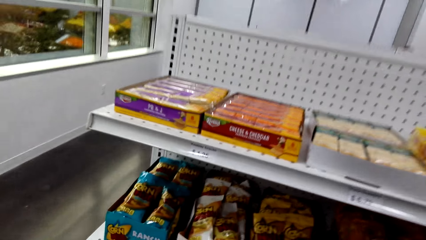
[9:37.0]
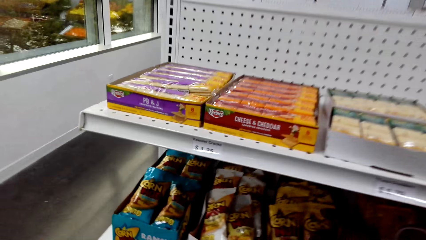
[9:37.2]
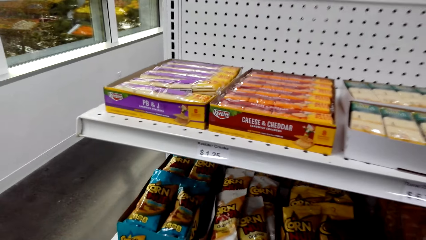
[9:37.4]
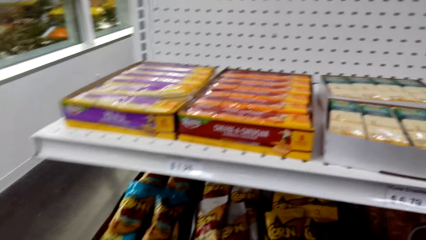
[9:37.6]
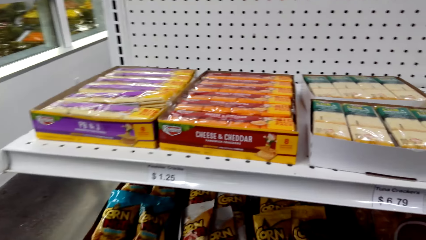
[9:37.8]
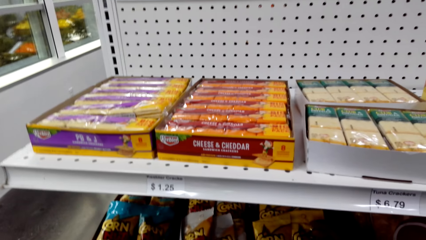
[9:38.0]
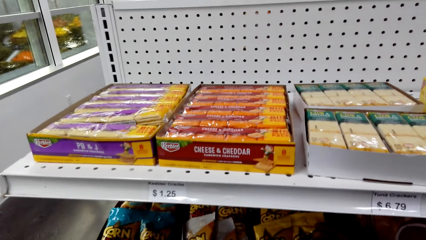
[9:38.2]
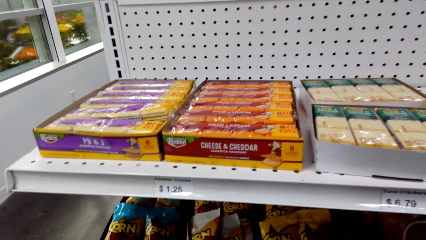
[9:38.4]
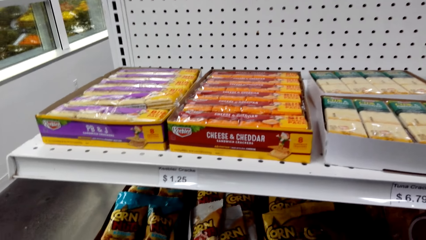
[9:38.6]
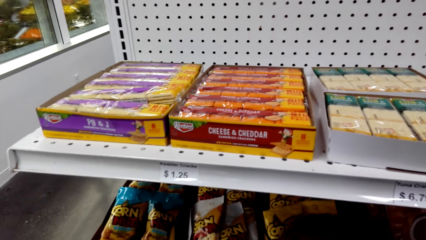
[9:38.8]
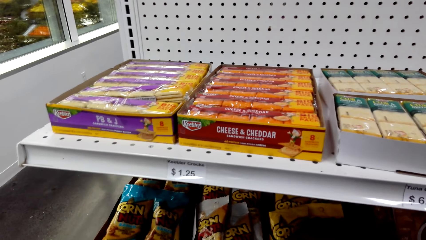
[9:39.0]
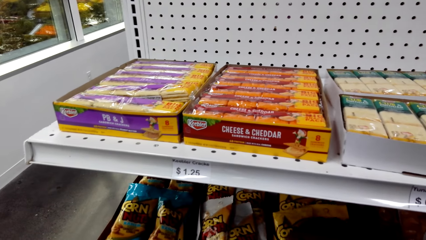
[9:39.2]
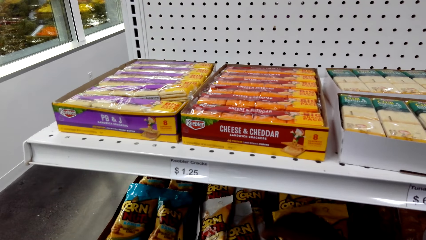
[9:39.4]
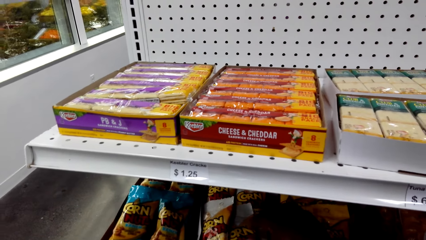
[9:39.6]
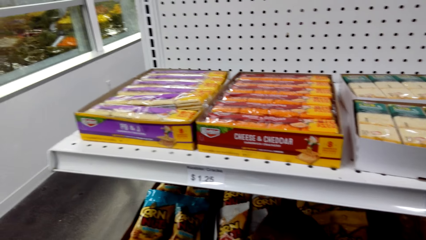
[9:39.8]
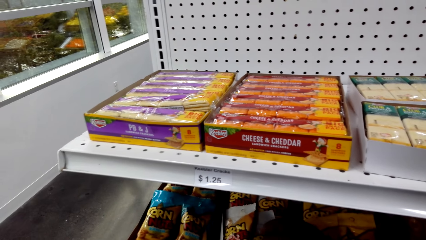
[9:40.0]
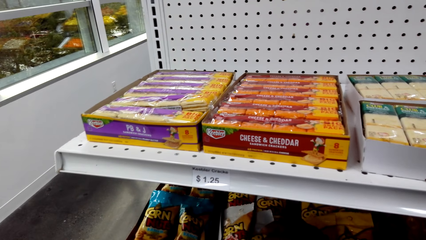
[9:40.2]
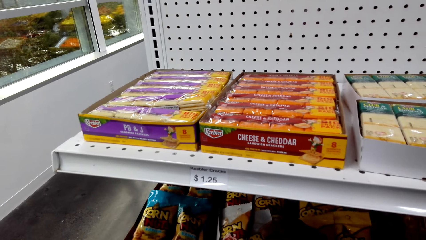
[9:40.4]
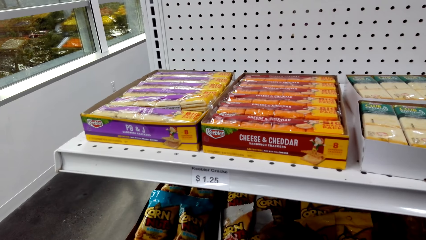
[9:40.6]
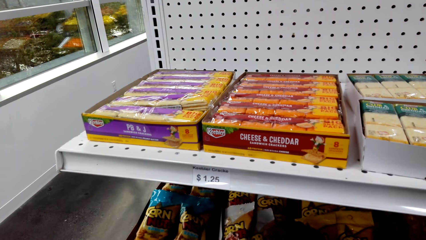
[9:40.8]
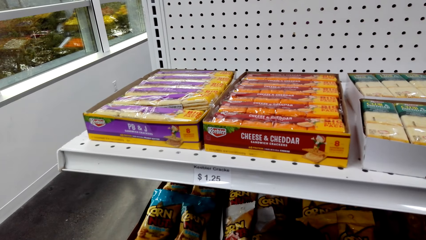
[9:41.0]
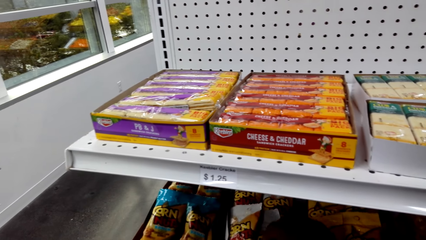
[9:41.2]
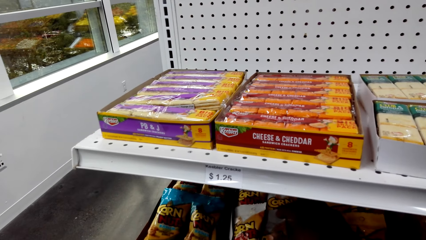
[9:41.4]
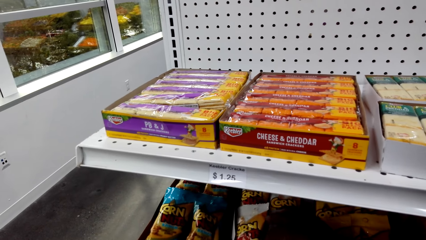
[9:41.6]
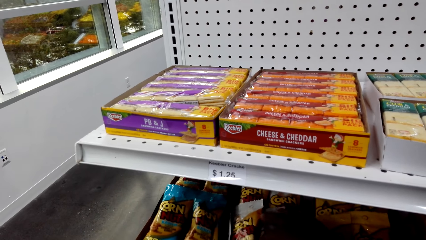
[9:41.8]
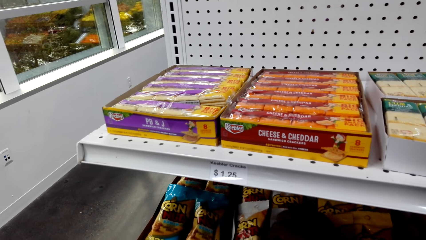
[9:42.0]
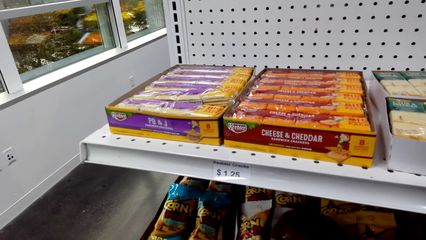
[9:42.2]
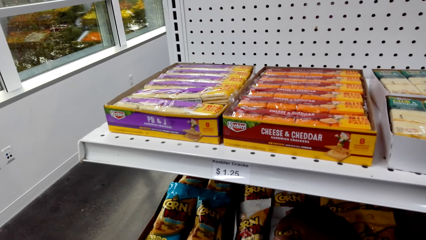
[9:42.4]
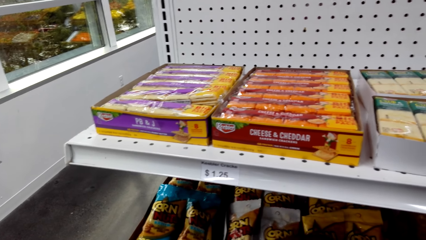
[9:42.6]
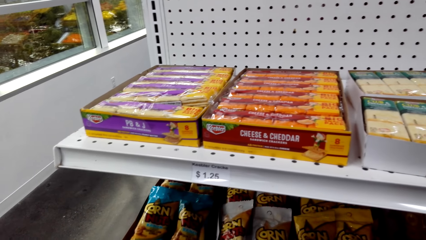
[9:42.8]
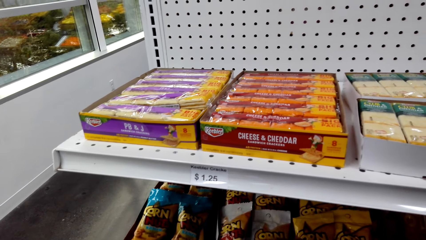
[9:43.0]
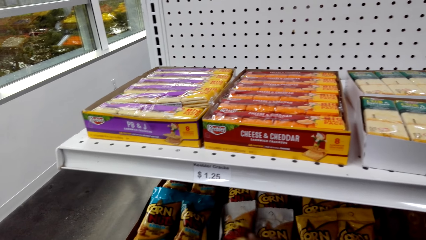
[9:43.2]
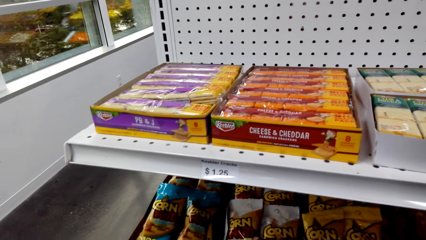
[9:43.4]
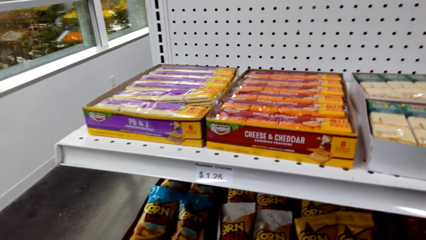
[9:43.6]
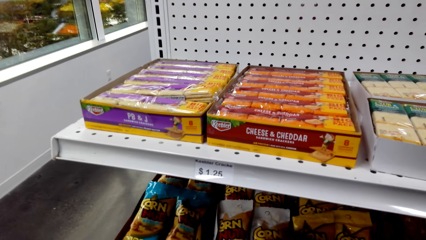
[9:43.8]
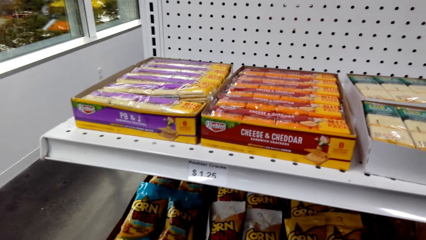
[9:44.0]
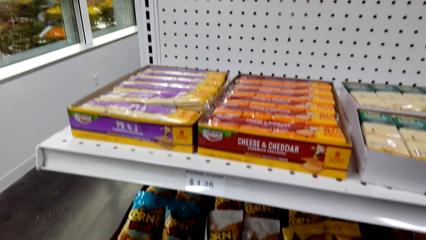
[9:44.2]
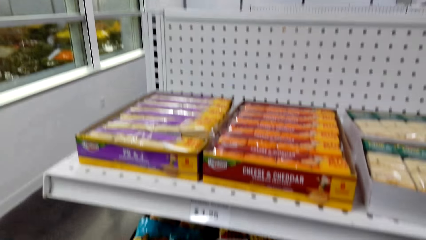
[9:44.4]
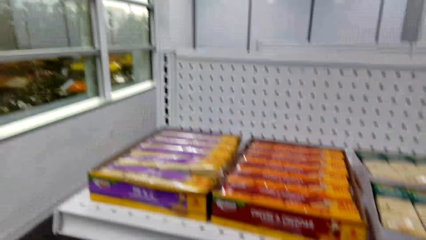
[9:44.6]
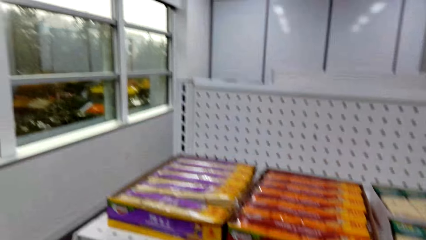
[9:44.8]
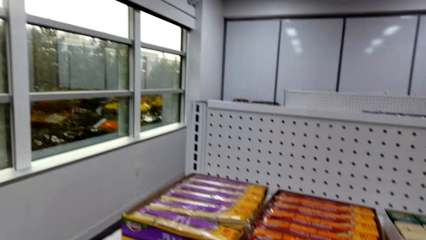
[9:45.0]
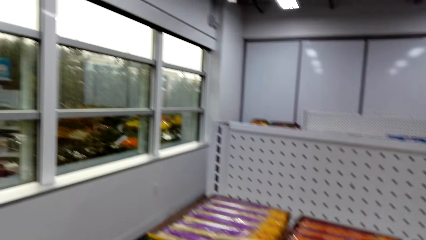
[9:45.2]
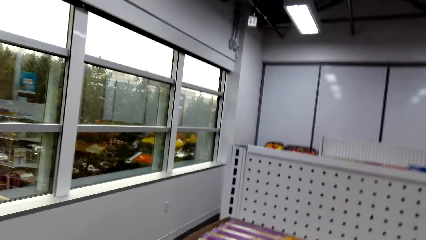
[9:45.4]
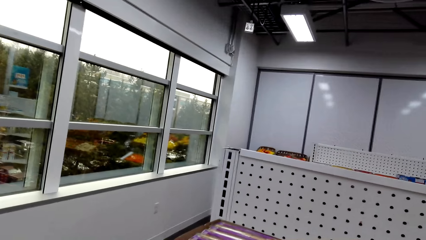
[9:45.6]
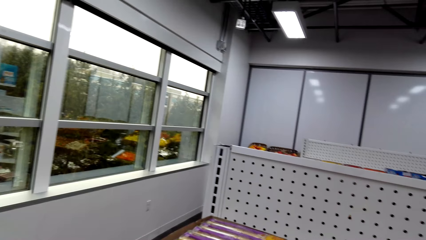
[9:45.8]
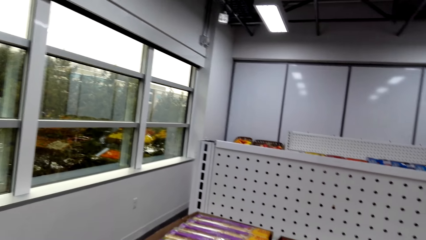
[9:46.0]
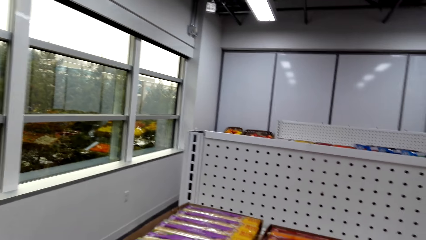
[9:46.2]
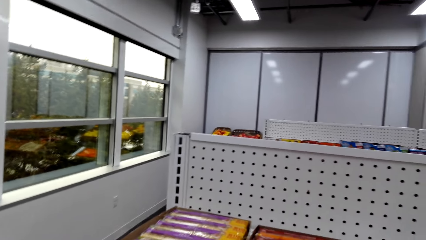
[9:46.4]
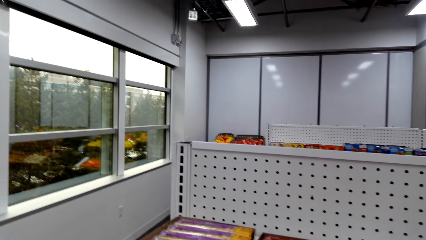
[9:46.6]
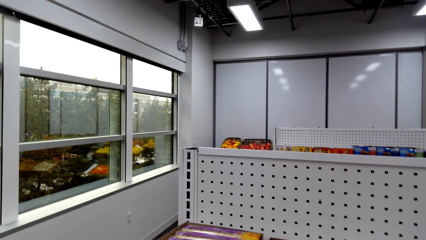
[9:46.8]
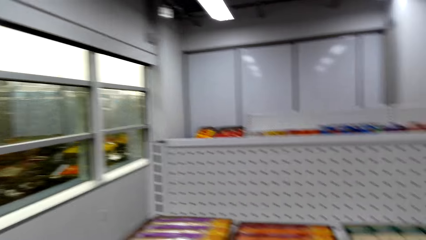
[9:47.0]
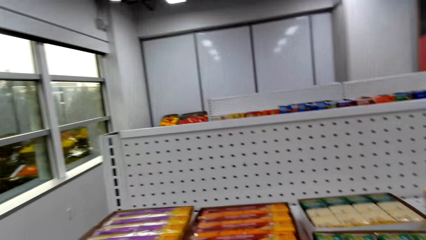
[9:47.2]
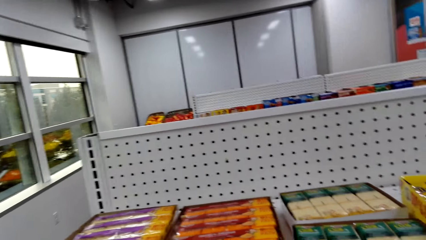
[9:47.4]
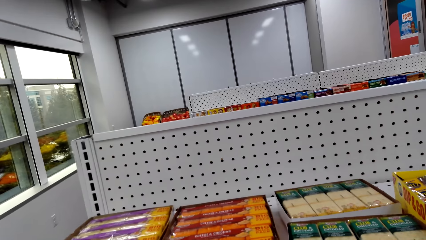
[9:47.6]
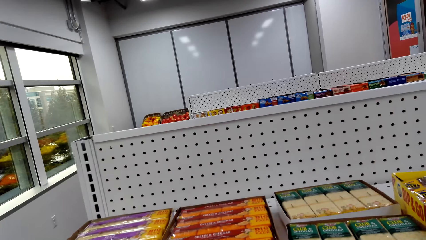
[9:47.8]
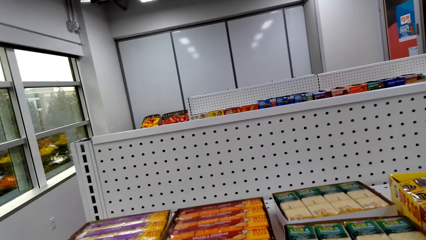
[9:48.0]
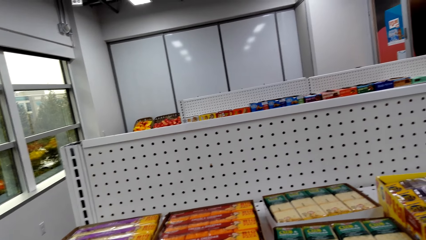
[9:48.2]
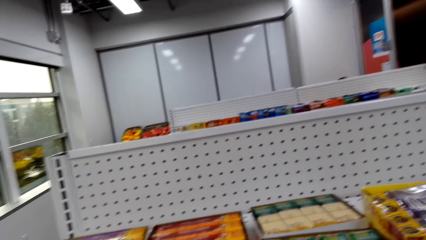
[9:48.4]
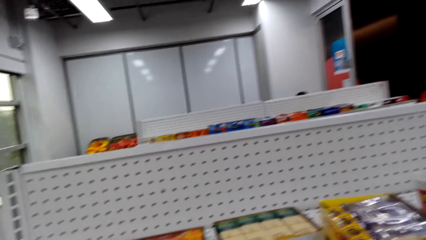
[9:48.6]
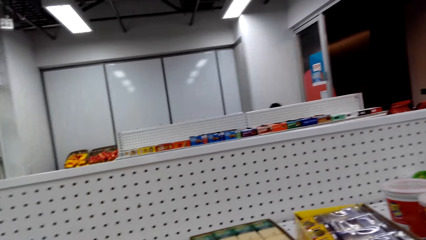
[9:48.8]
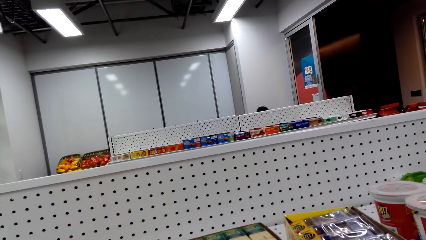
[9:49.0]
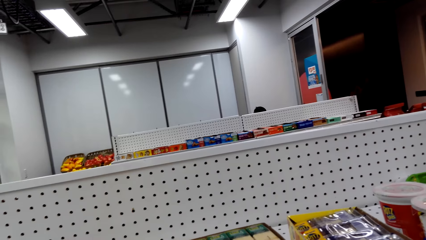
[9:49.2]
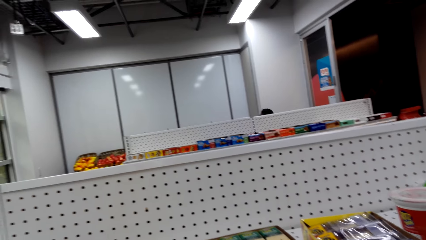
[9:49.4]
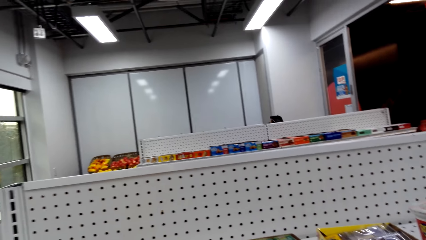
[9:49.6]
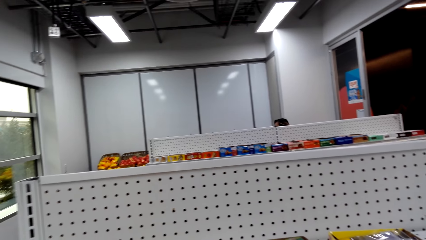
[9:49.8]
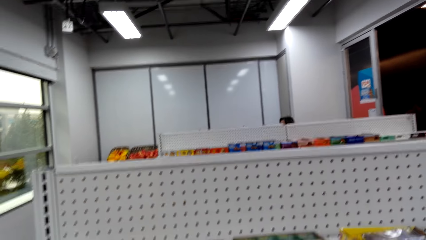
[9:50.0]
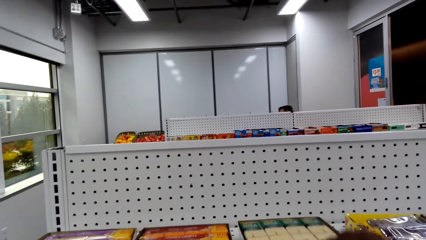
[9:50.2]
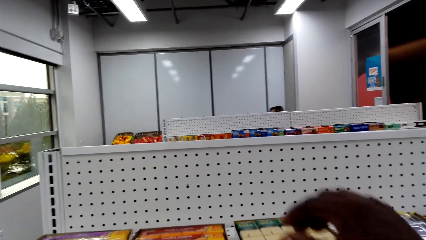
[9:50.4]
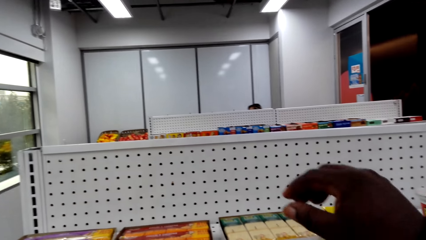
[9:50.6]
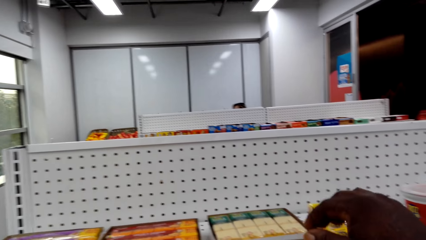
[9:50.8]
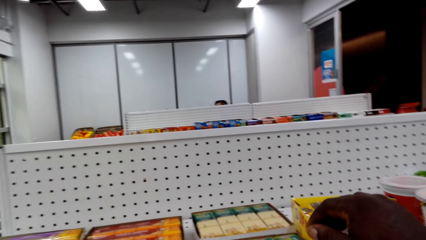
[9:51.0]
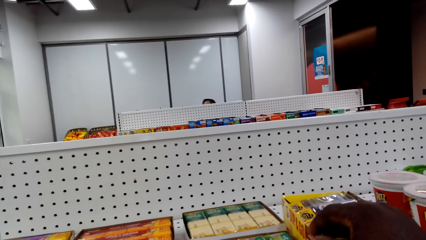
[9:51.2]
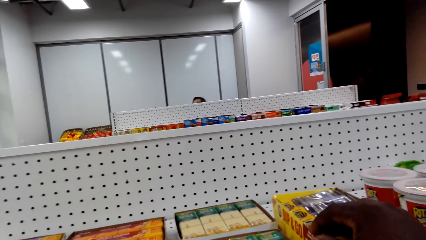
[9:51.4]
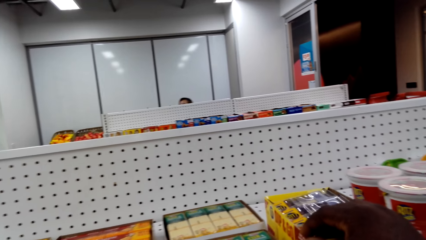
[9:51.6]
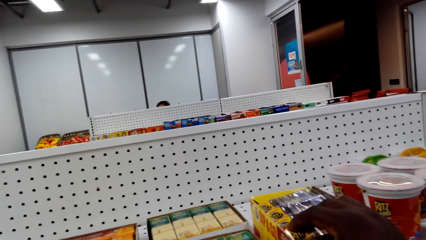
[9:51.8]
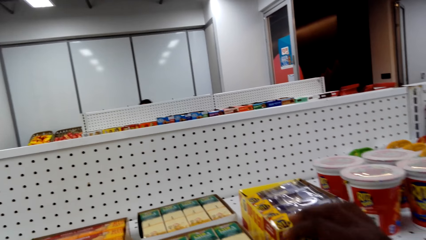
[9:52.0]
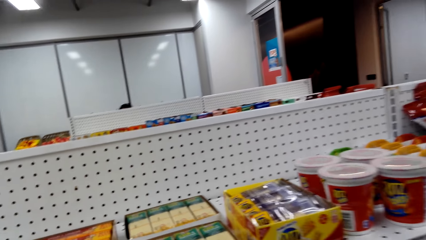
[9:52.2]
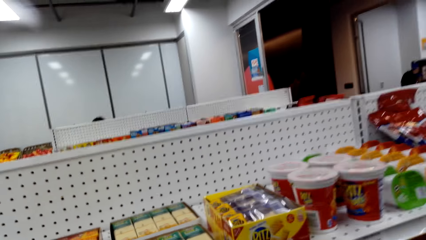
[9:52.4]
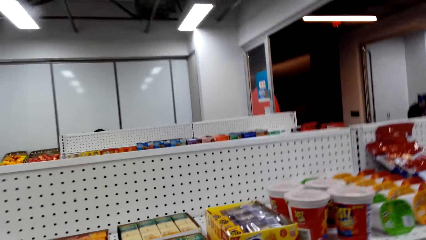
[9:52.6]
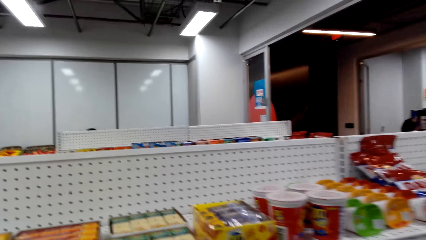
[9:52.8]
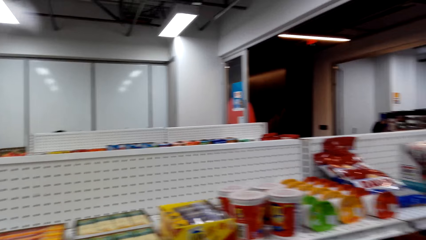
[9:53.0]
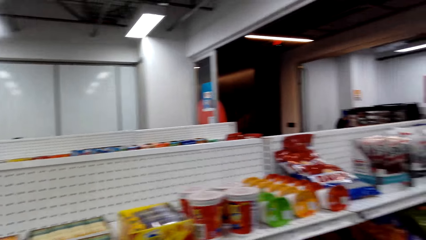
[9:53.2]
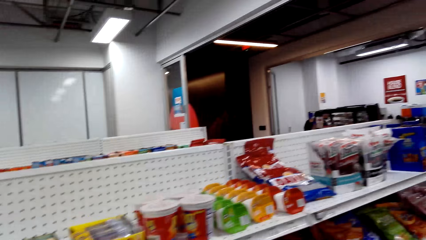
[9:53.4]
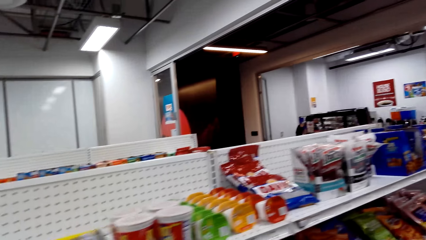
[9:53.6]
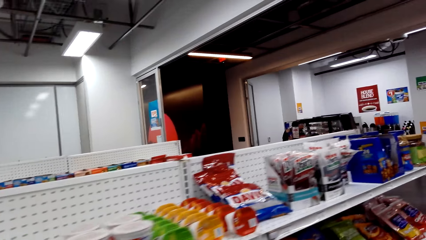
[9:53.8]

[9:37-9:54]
The camera wearer touches packets of corn nuts. They look around. They move the right hand. They pick something. They touch a carton of snacks.
